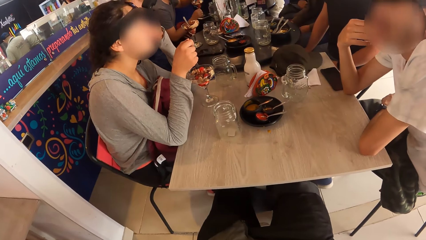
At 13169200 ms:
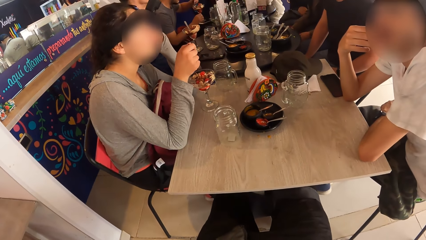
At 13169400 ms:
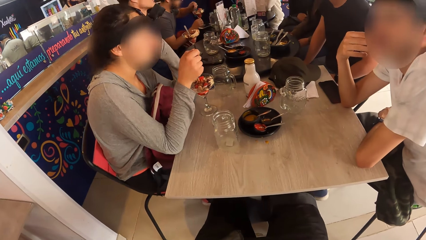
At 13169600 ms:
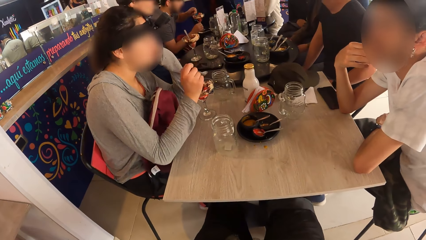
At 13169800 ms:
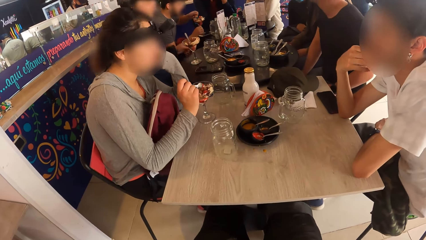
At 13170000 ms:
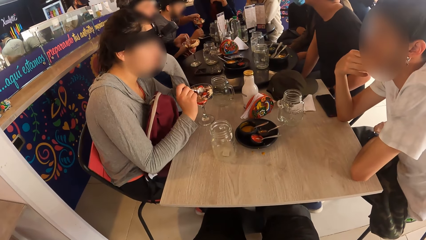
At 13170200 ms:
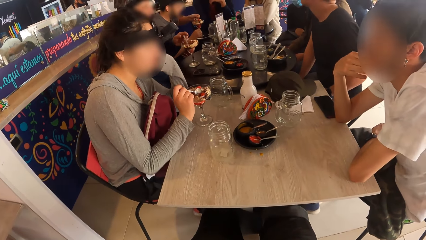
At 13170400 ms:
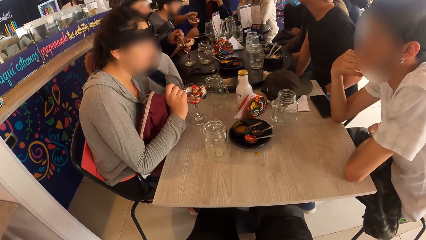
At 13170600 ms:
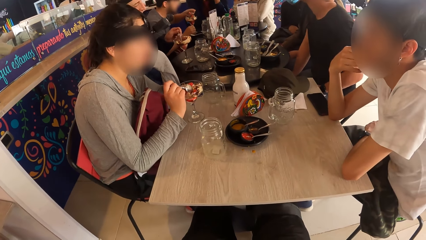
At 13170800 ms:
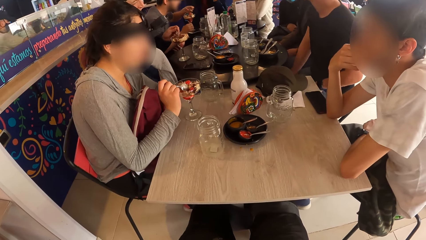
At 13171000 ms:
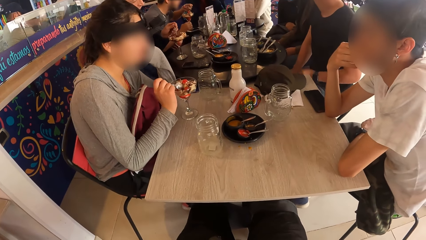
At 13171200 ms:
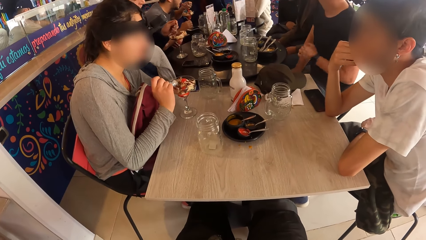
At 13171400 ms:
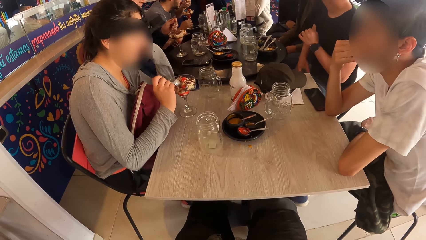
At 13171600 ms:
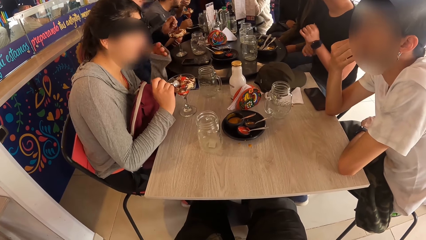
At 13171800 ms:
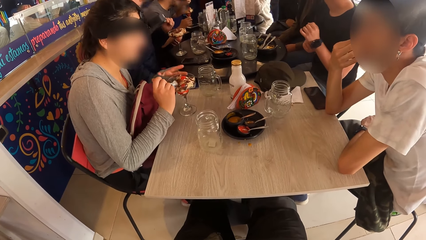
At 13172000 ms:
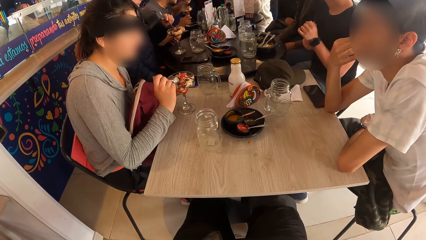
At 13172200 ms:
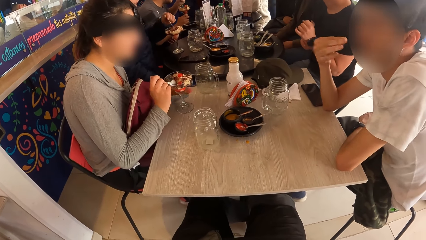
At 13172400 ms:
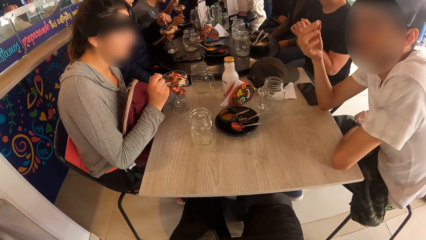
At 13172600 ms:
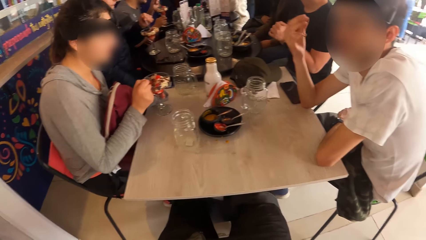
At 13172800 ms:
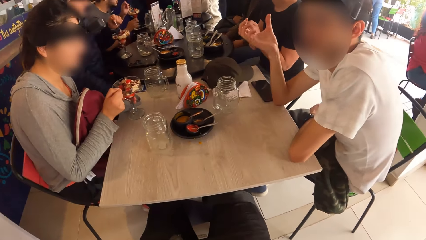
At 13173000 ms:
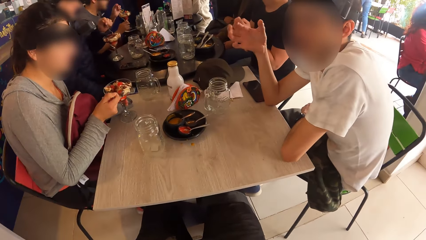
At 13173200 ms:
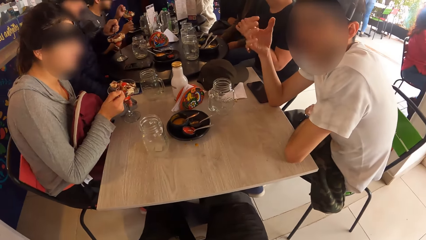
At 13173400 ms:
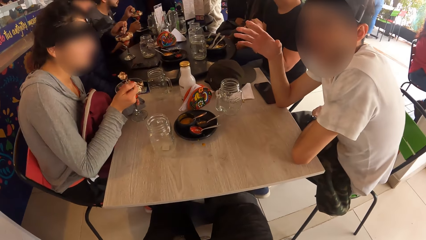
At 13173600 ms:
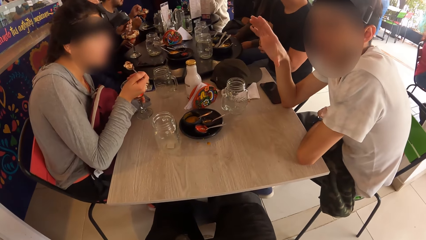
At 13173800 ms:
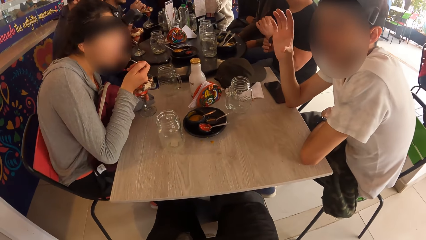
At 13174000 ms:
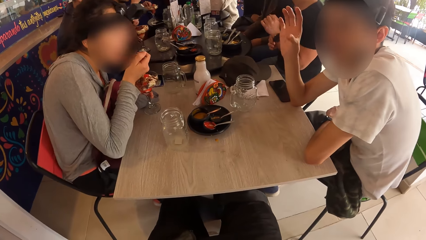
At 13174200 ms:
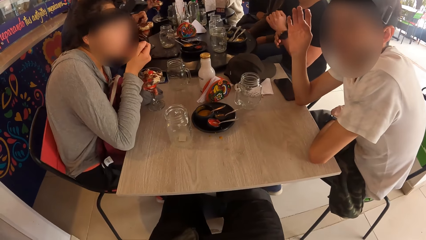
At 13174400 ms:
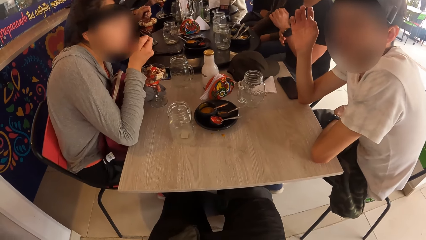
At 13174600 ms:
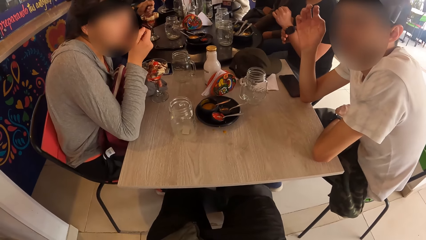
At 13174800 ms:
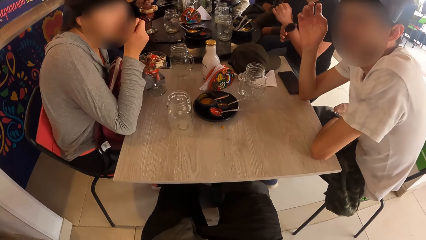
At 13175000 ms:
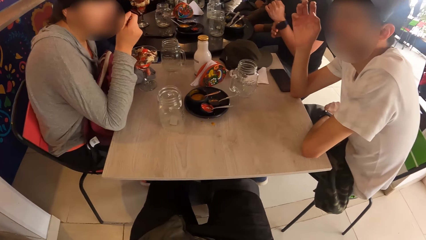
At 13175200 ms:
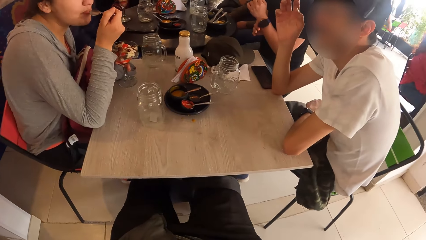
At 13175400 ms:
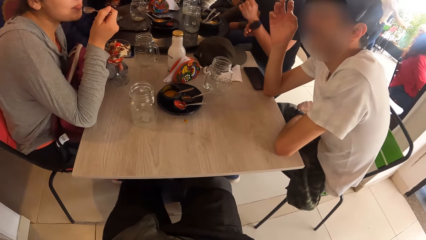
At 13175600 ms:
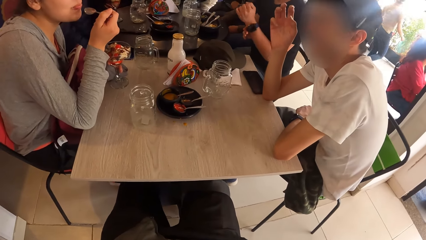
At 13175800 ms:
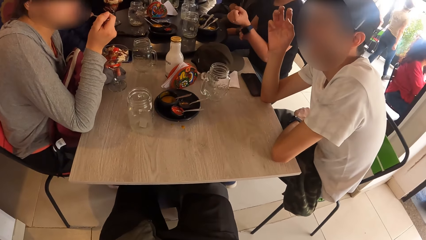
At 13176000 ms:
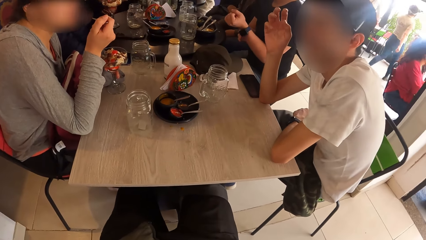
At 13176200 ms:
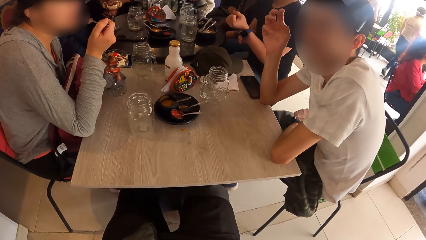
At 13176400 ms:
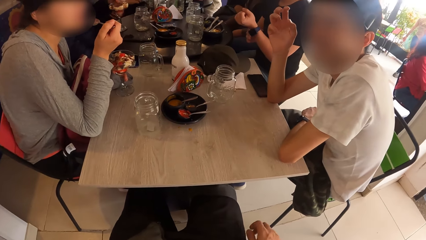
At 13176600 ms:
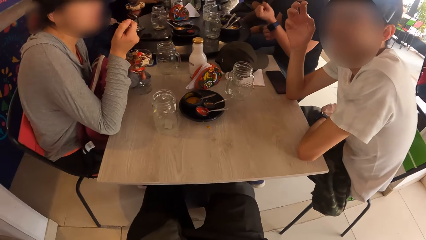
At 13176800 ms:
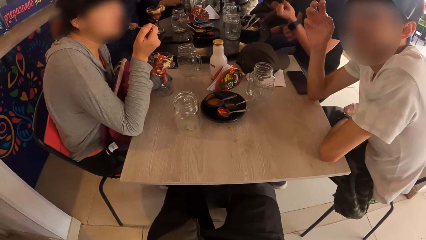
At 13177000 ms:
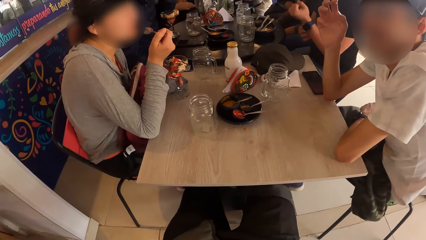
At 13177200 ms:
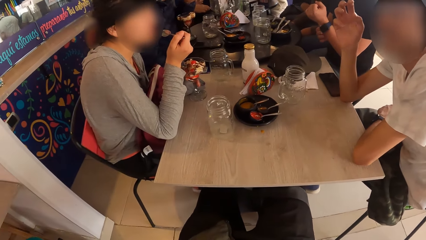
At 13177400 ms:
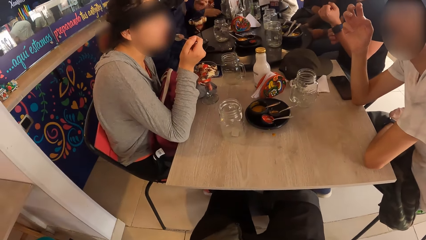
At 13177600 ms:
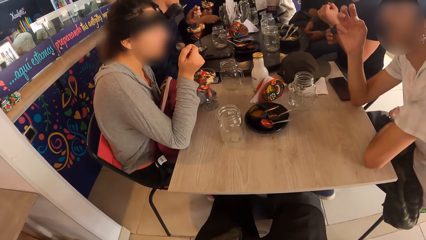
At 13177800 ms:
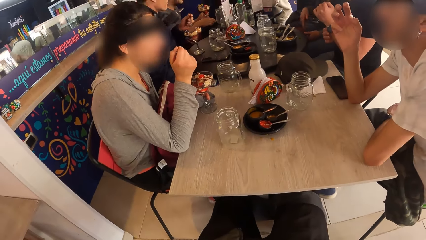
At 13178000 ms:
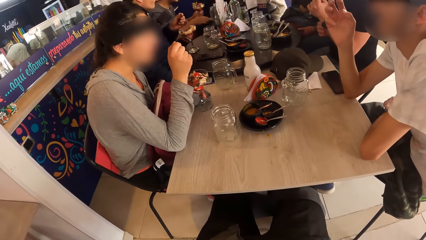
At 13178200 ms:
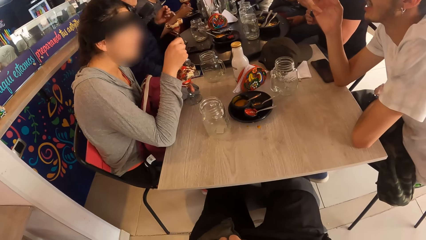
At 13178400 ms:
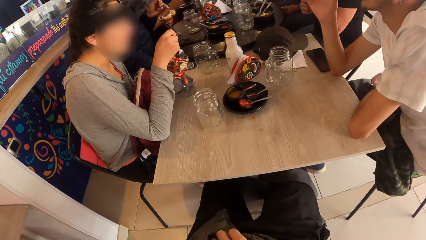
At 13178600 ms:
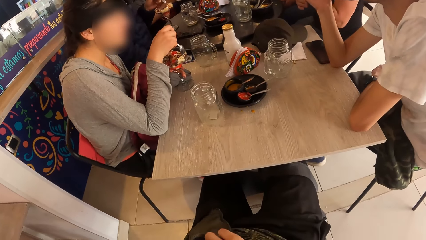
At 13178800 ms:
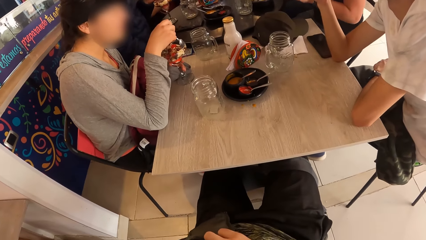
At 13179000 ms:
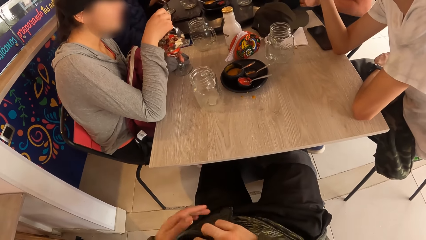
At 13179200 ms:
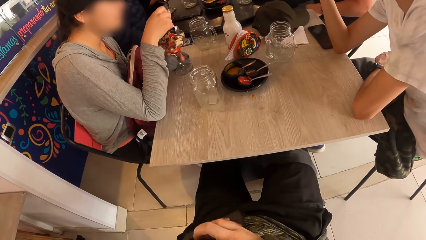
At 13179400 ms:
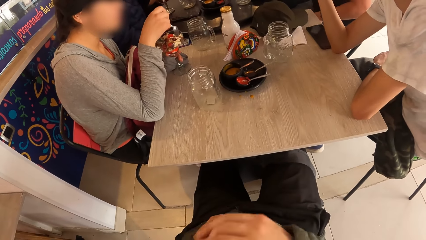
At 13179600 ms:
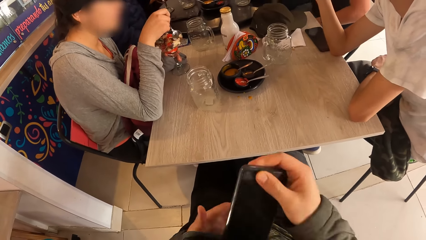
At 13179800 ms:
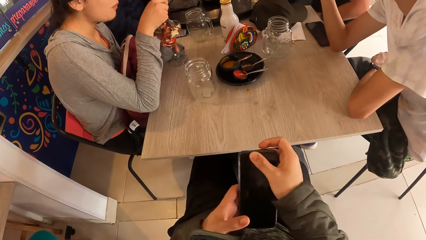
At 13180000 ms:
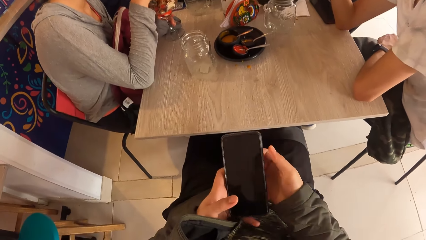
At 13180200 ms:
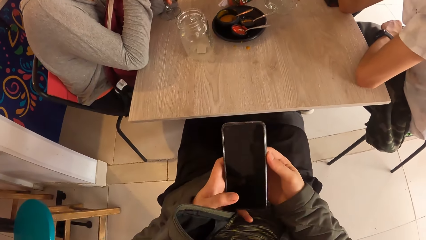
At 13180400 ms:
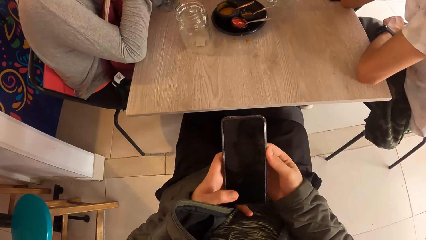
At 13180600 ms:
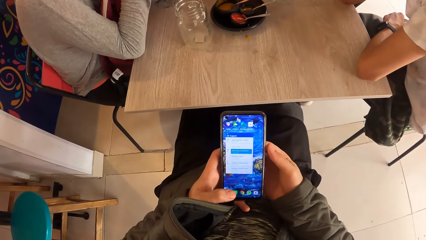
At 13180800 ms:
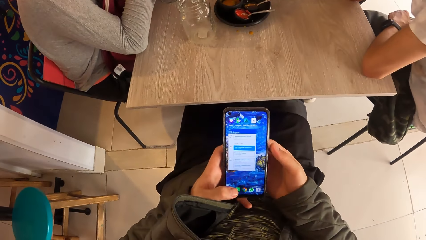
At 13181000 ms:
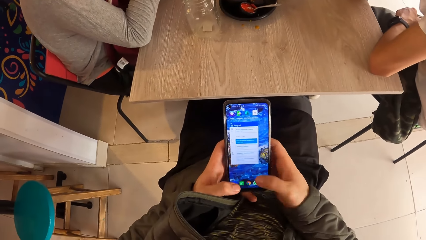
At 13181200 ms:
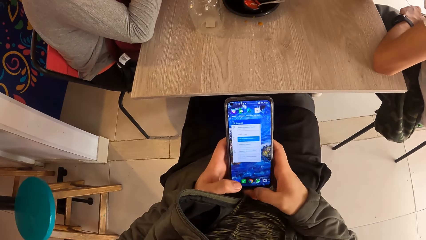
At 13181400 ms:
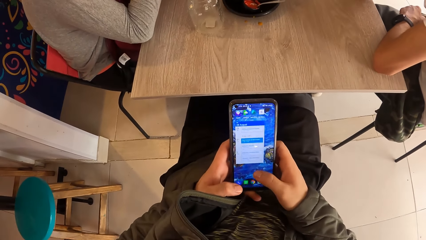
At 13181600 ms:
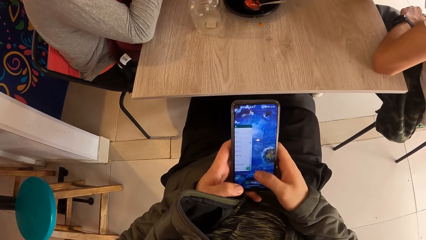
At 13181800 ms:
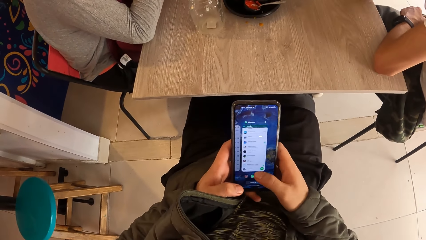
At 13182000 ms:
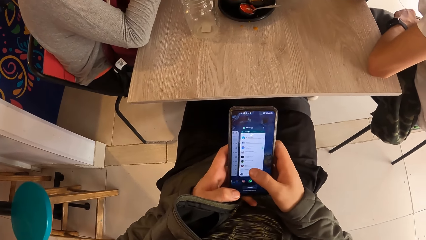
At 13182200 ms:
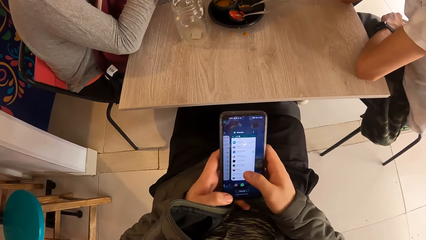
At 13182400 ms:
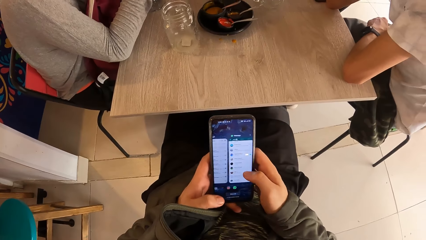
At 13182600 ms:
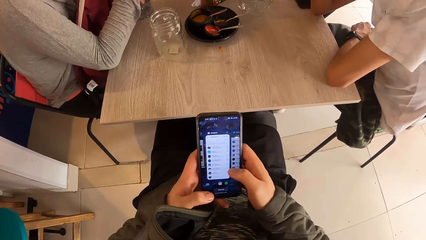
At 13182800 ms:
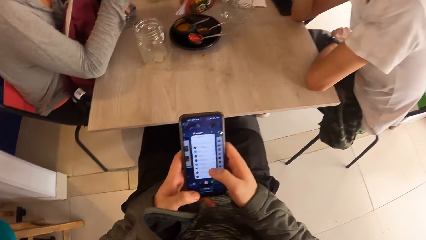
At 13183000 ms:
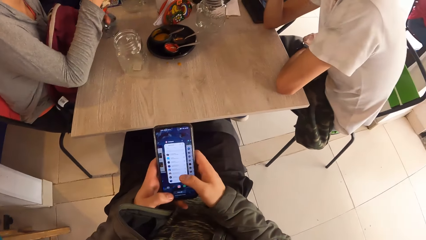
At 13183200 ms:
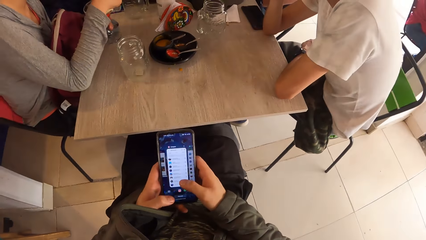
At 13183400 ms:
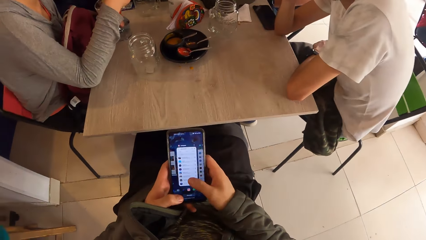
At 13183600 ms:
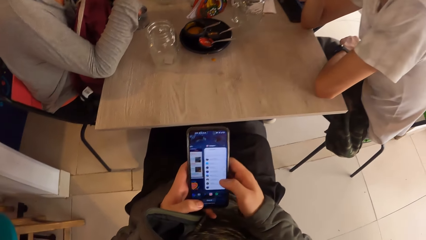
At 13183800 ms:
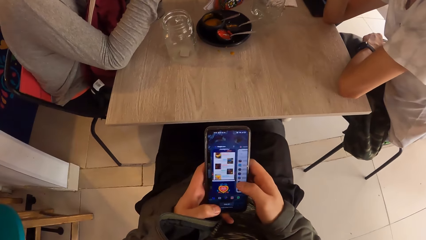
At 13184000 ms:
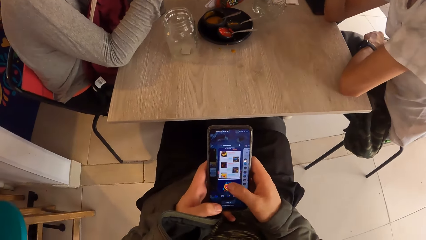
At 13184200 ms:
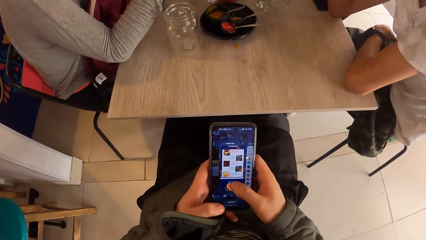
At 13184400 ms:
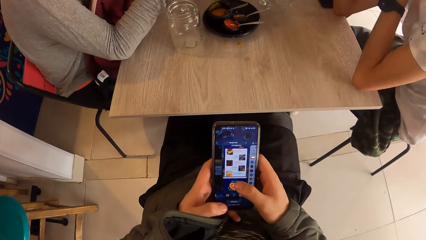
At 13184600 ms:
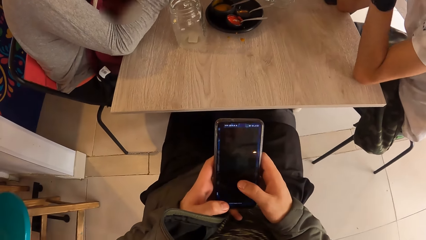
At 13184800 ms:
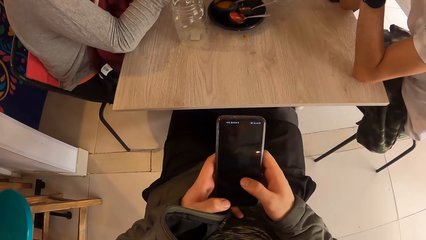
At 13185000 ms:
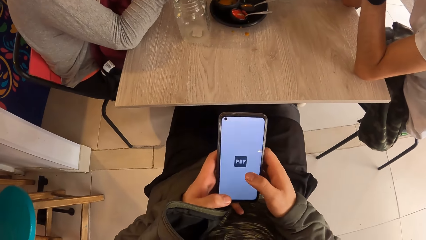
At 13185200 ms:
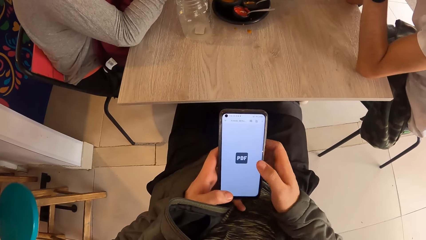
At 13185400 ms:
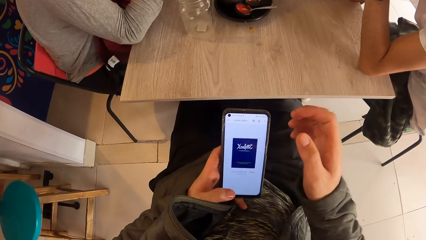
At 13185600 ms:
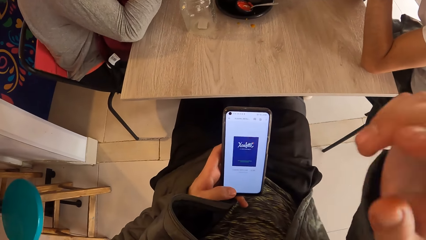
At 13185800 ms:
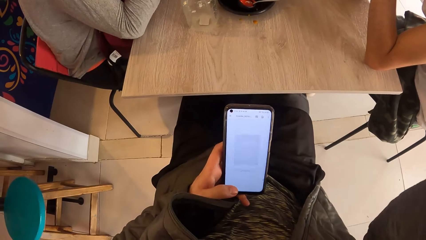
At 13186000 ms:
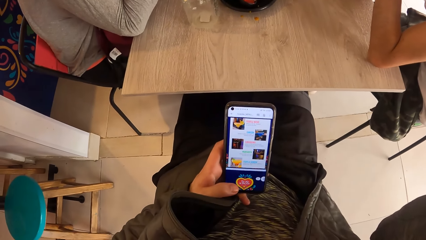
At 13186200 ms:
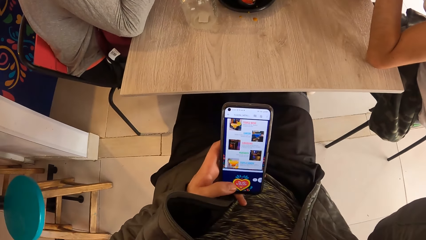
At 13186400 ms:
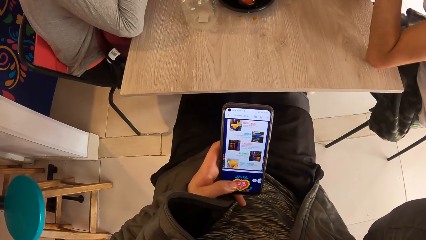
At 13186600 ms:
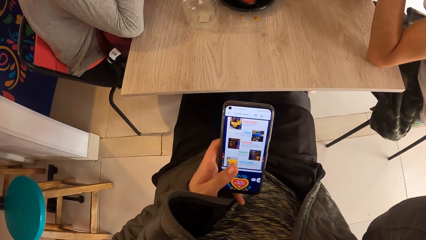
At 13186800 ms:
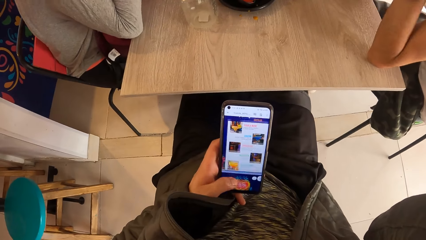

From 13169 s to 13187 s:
The camera wearer looks around a room. A man holds the spoon in the ice-cream cup with his left hand. Another man touches a watch on his left hand with his right hand. A woman holds the ice-cream cup with her left hand. The woman scoops some ice-cream with the spoon in her right hand. Another man touches his head with his right hand. The woman eats some ice-cream with the spoon in her right hand. Another man interacts with another person. The camera wearer looks around the room. He pulls out the phone from the jacket with his right hand. He operates the phone with his hands. The fourth man moves his hand on a table. The camera wearer touches a camera on his head with his right hand.
